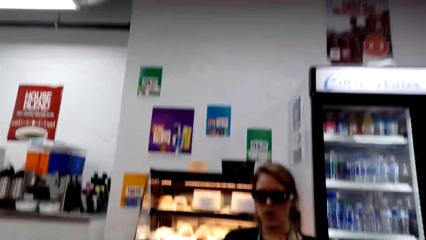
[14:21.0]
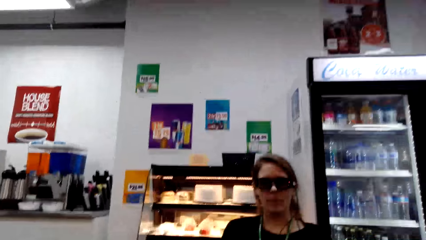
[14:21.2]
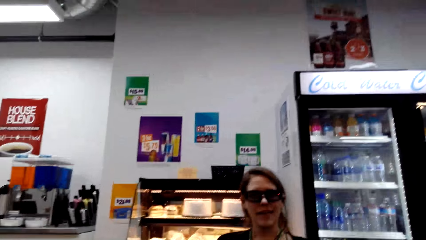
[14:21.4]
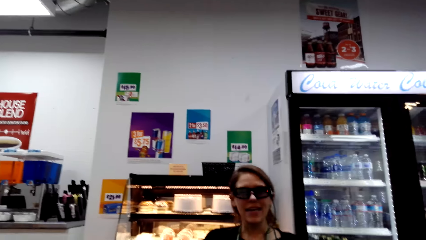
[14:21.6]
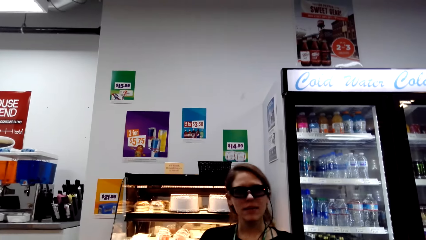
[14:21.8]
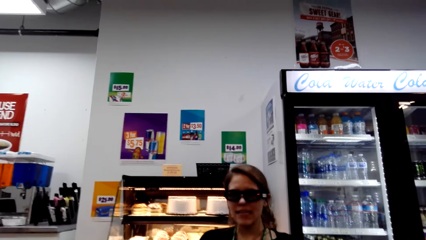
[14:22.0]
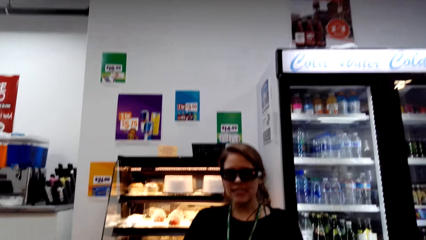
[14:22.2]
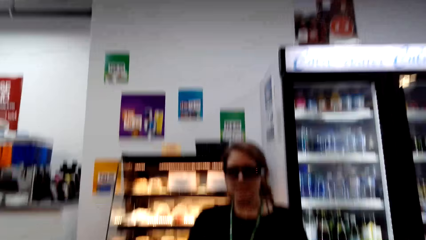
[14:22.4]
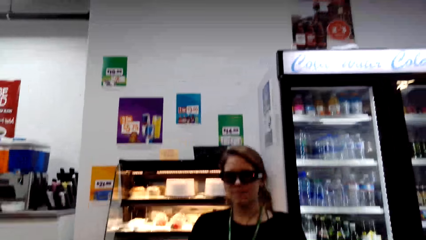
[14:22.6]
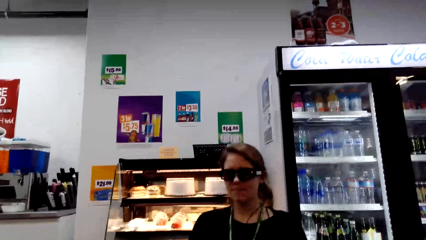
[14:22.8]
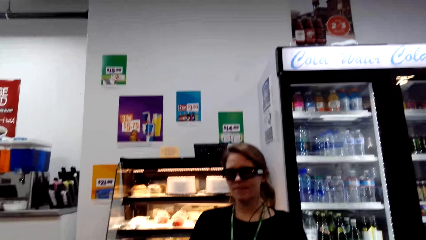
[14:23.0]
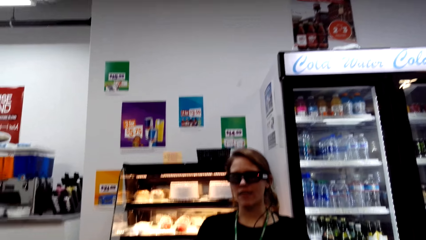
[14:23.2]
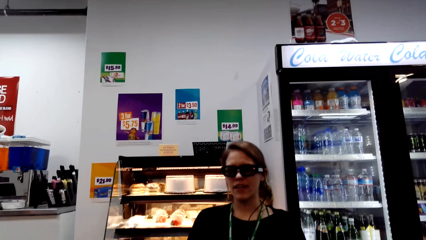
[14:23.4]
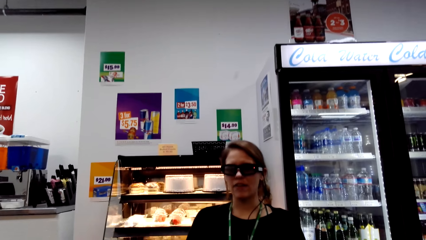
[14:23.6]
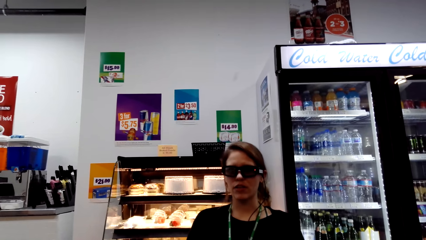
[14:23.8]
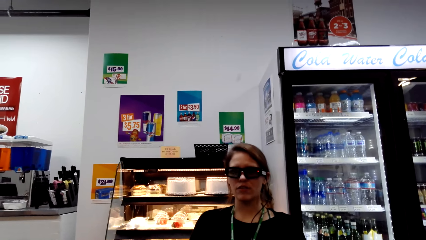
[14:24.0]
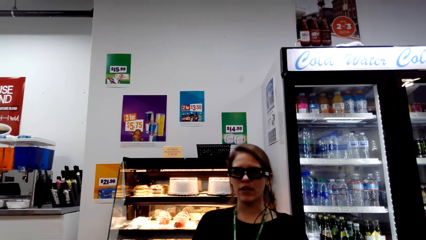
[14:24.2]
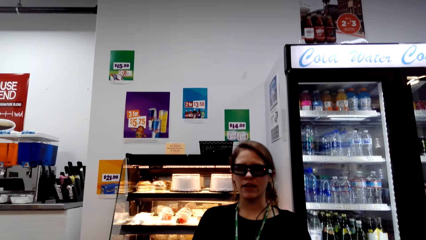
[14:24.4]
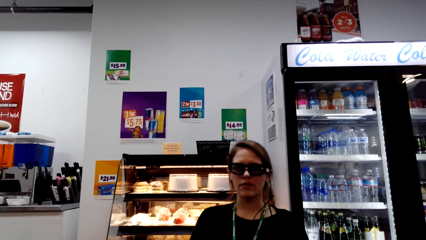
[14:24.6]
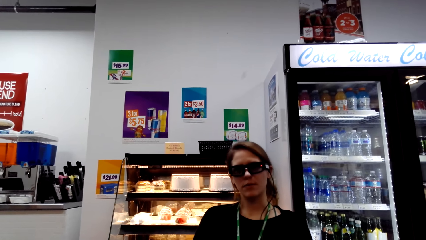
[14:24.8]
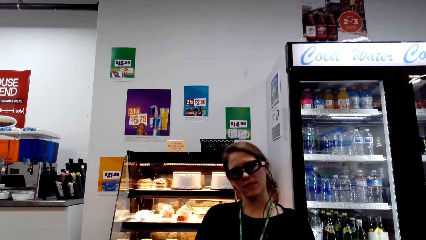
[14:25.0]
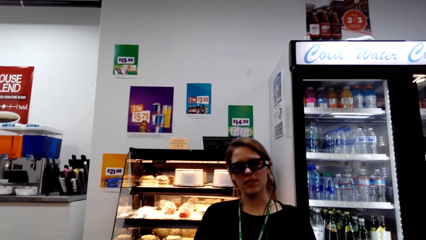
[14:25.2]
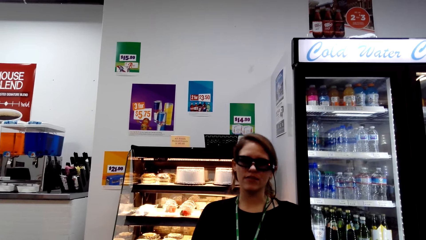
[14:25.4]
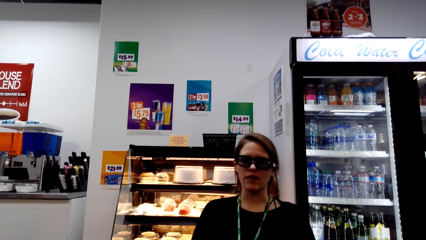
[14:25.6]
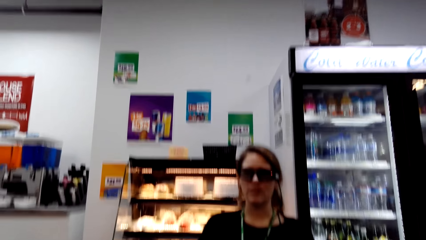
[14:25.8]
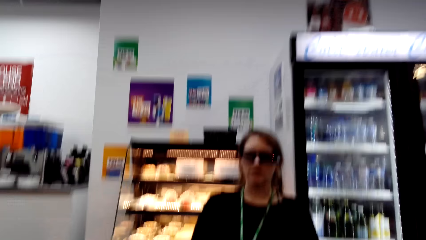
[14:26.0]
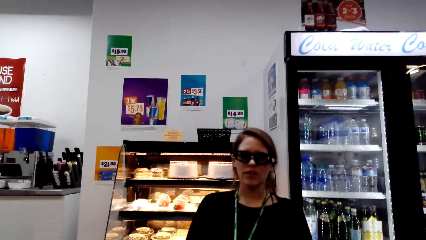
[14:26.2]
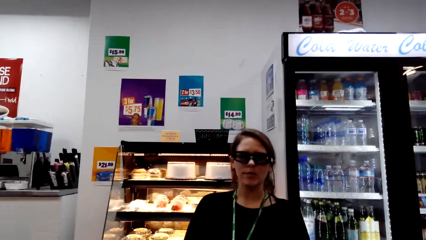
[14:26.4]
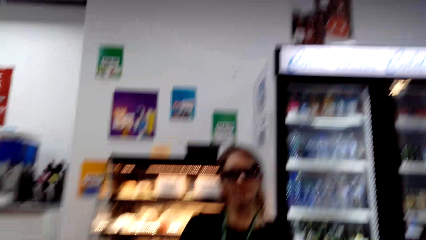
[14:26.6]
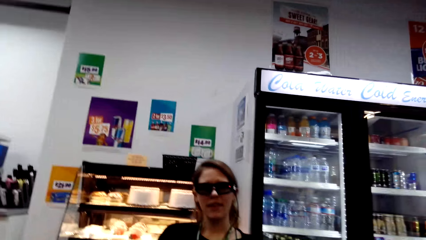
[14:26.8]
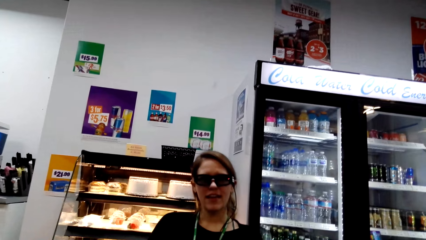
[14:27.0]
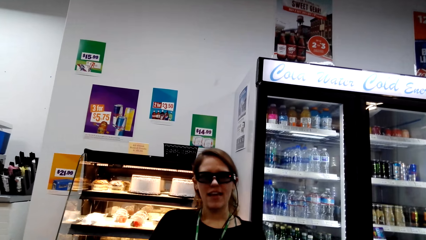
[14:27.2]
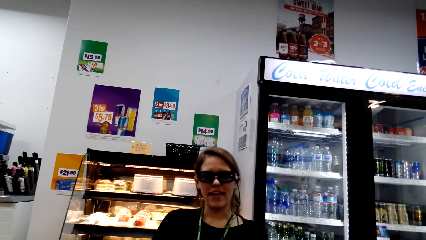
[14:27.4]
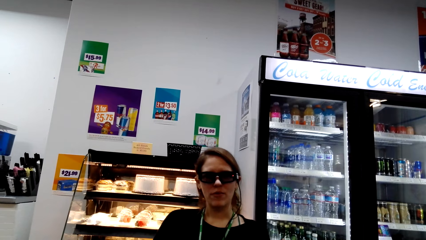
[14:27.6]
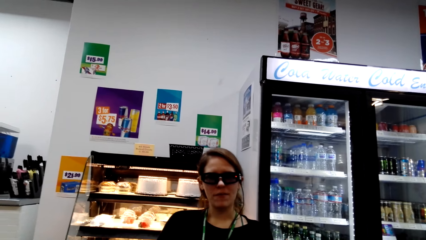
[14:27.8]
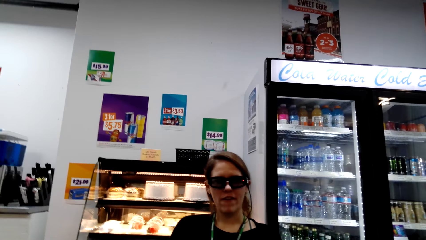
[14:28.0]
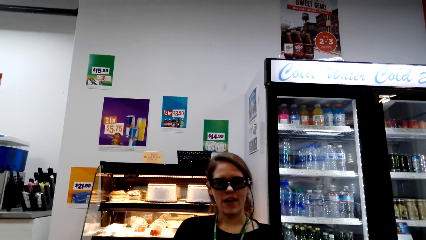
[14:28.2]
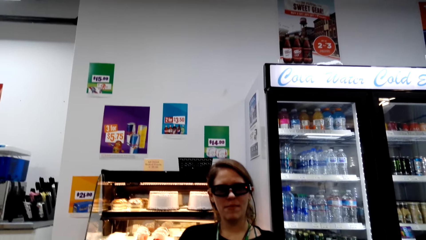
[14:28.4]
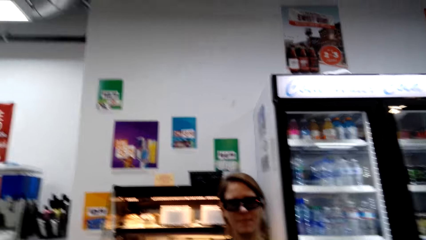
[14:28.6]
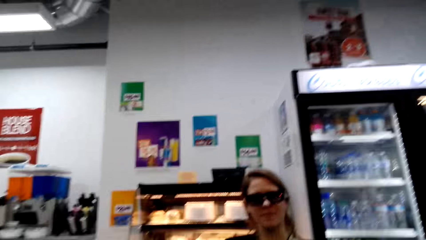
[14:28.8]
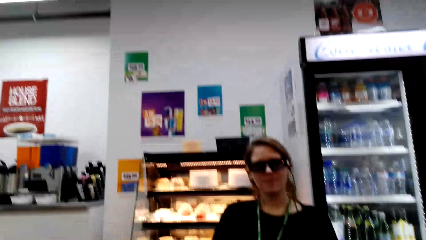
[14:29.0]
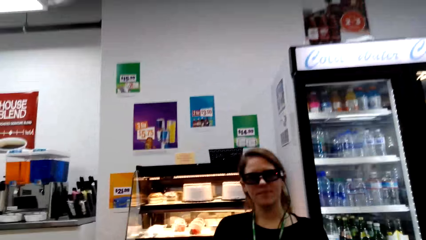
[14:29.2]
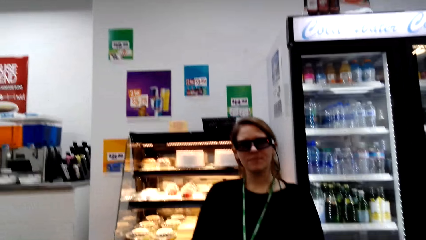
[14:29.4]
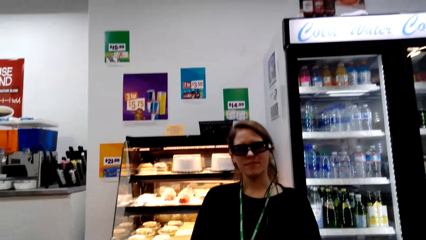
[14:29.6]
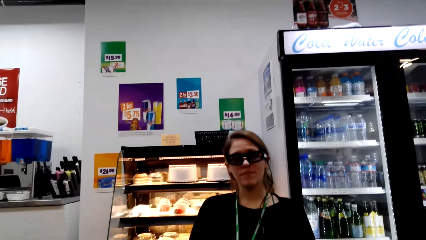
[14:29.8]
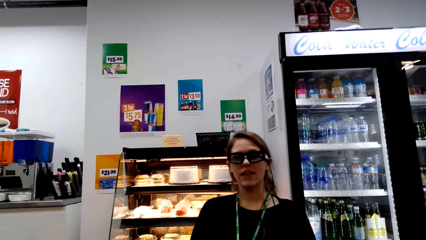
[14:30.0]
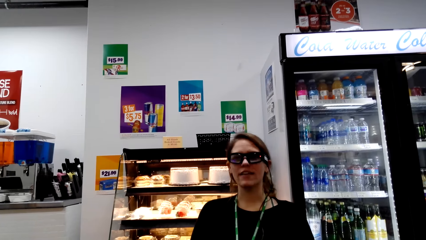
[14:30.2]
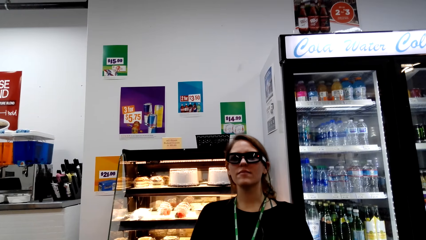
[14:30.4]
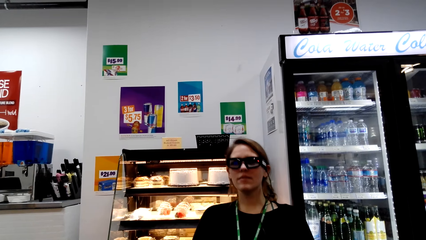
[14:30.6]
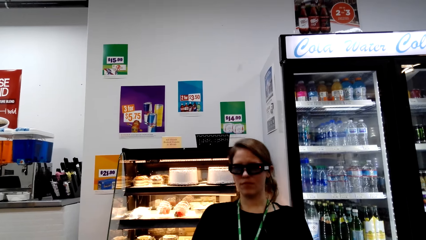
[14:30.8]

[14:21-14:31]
The camera wearer interacts with a woman.

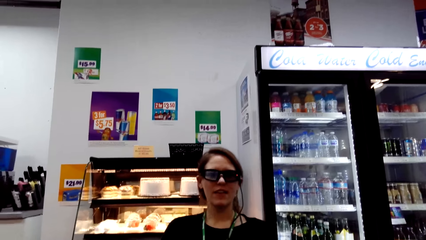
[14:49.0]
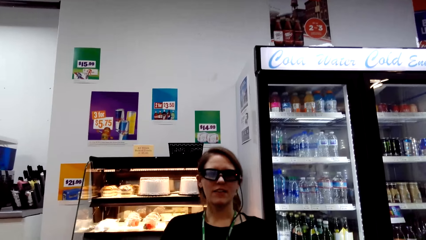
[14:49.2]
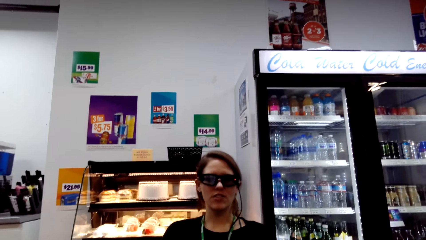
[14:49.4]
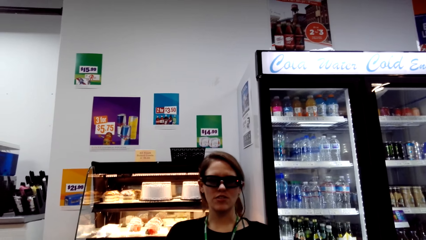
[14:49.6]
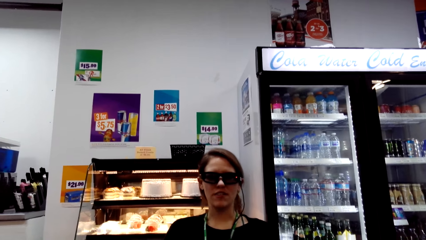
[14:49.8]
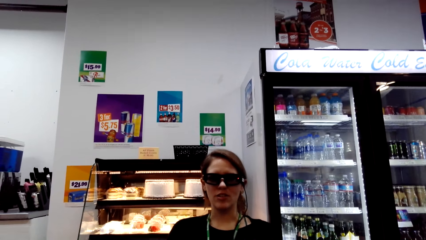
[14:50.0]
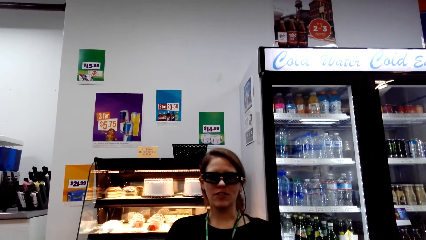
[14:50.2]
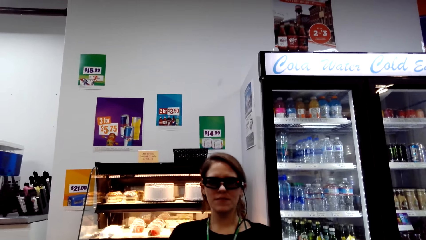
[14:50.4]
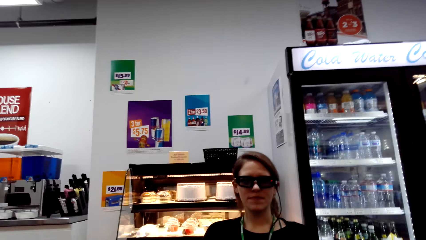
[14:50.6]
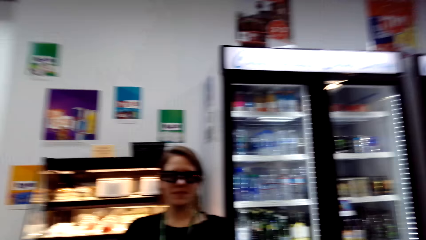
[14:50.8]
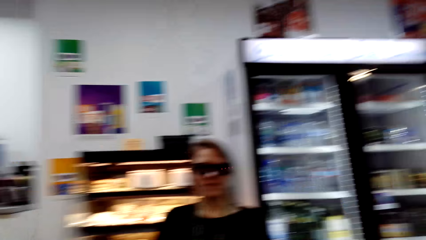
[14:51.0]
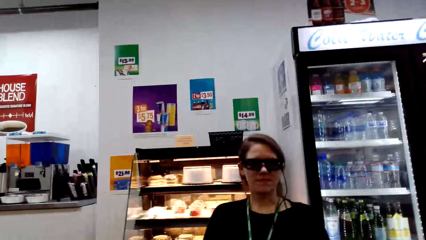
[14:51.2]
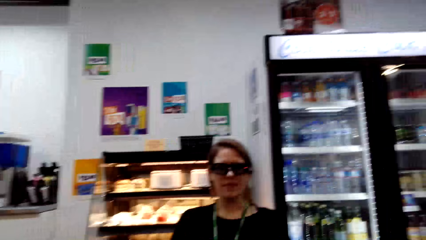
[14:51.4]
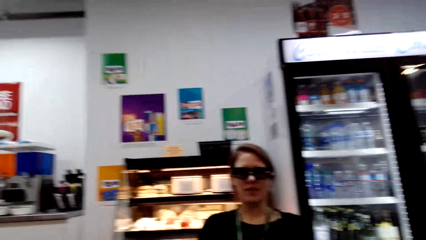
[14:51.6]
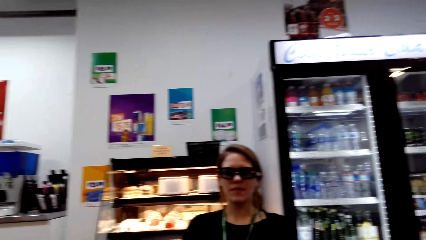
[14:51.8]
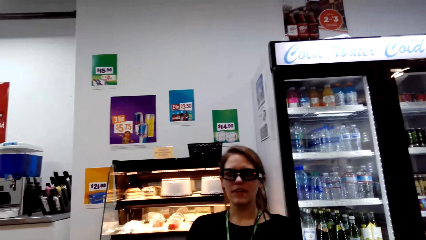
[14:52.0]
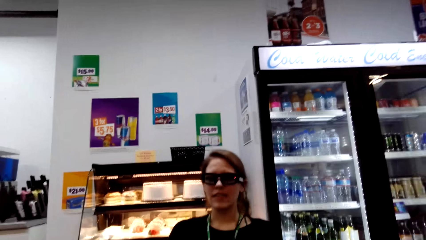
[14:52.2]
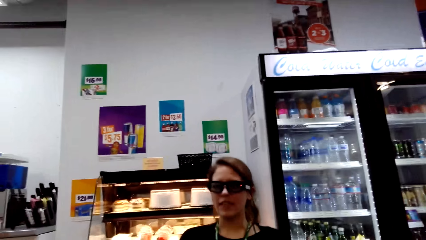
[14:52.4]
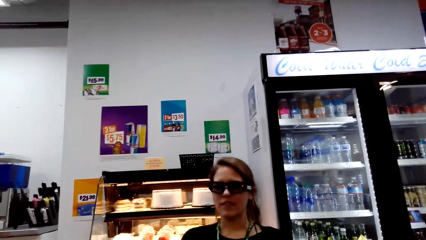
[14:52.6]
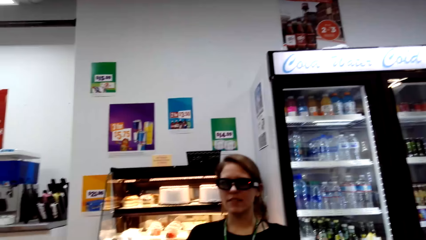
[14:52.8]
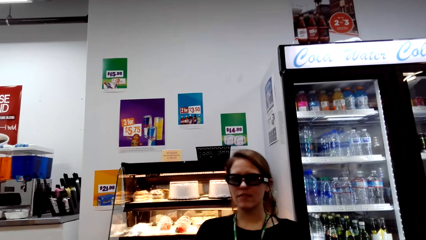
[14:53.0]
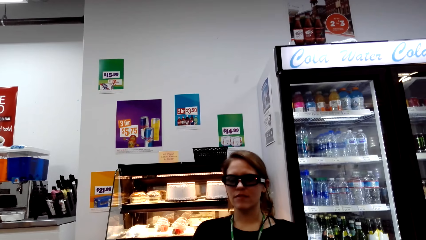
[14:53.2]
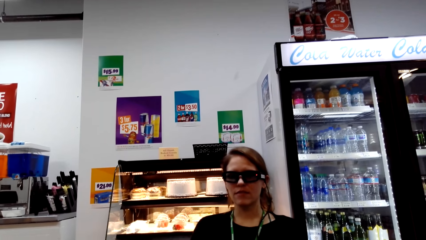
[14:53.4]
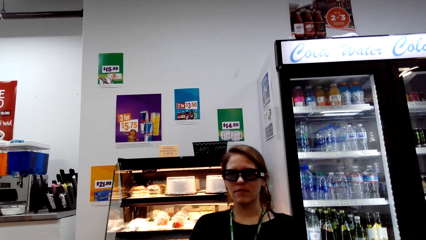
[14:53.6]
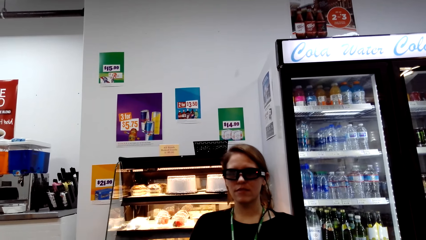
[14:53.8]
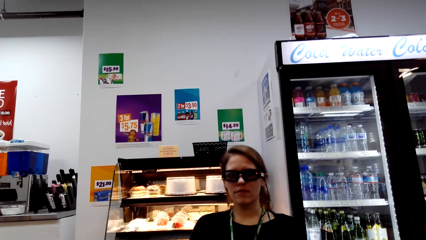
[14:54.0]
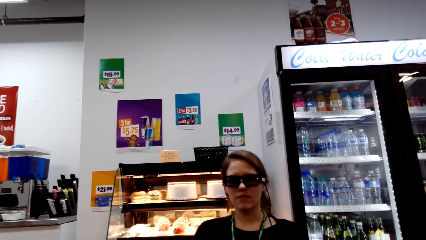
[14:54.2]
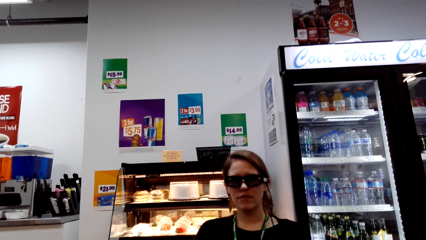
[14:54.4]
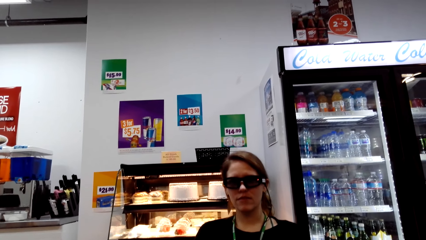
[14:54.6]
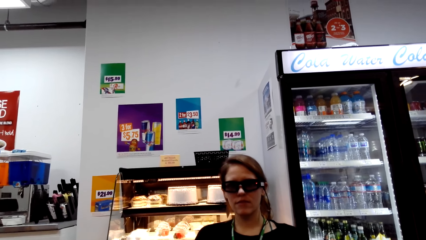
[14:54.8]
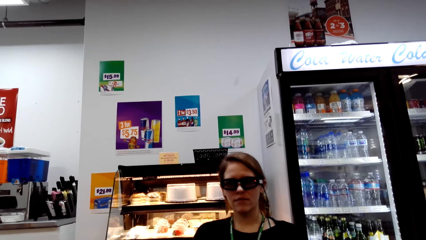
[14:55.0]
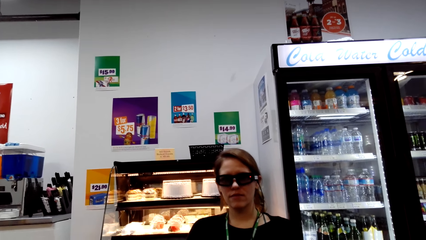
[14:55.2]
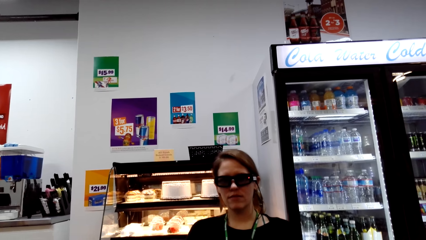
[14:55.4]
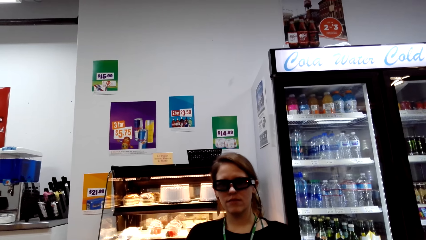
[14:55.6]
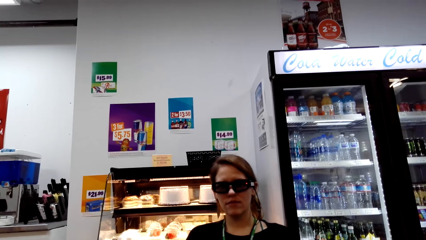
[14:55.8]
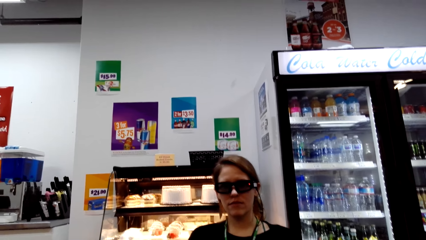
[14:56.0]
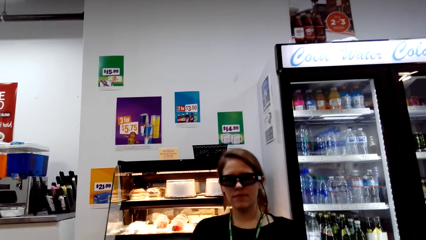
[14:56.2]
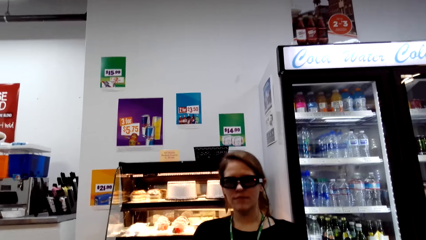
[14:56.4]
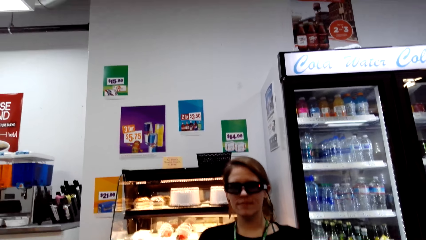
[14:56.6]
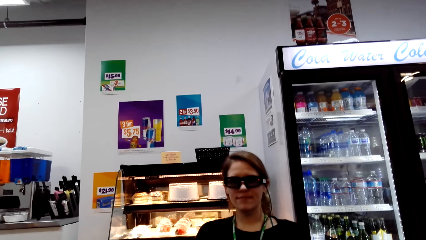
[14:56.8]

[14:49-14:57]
The camera wearer interacts with a woman.
